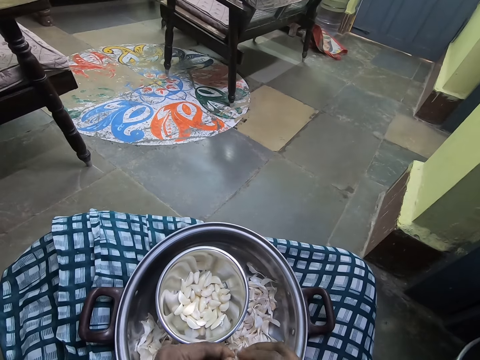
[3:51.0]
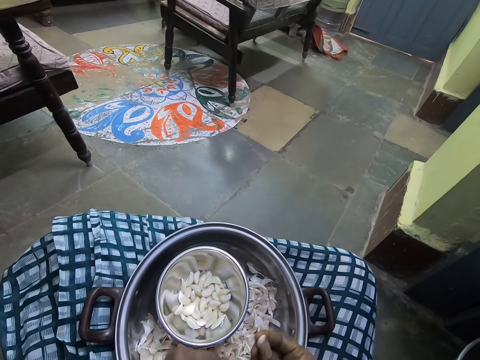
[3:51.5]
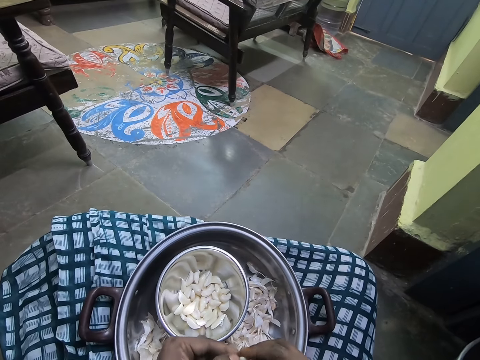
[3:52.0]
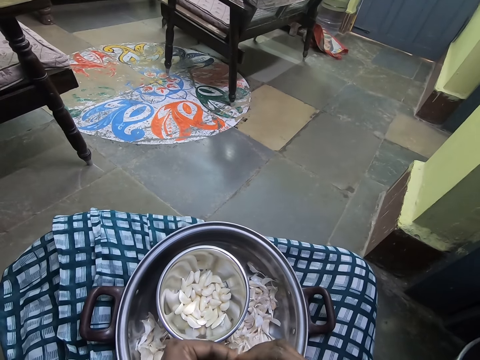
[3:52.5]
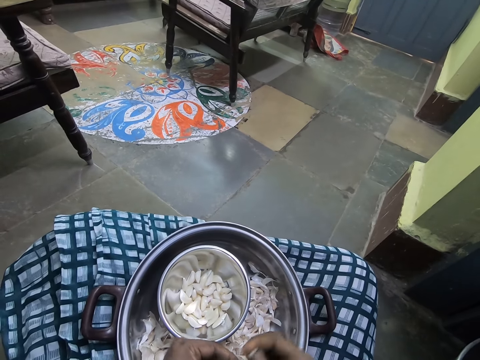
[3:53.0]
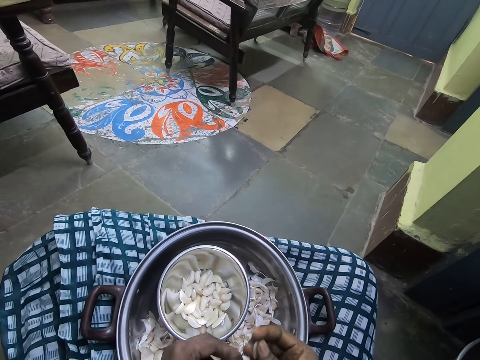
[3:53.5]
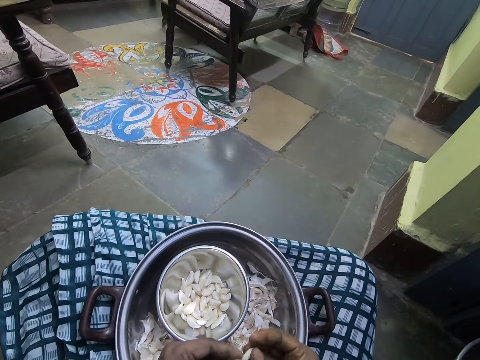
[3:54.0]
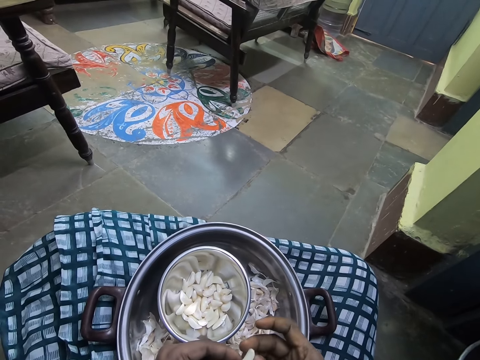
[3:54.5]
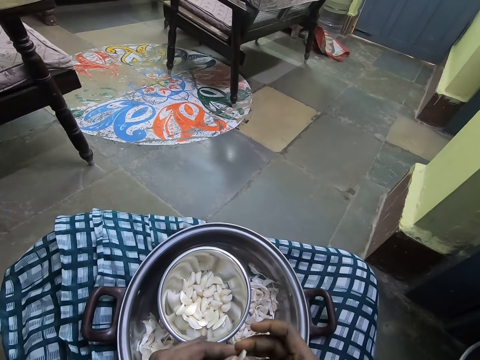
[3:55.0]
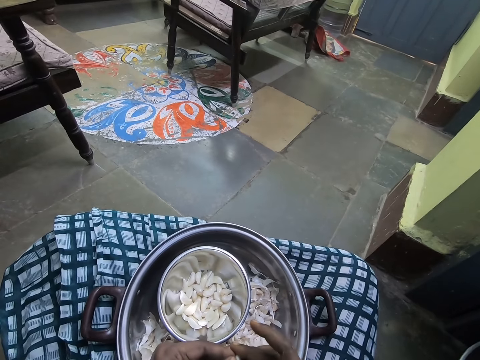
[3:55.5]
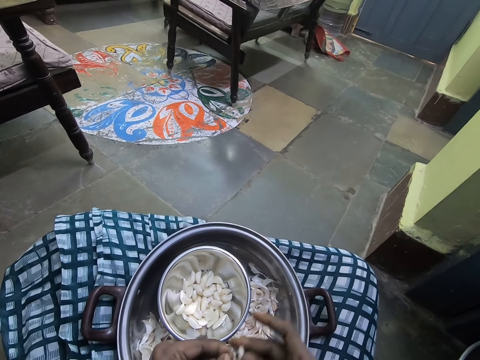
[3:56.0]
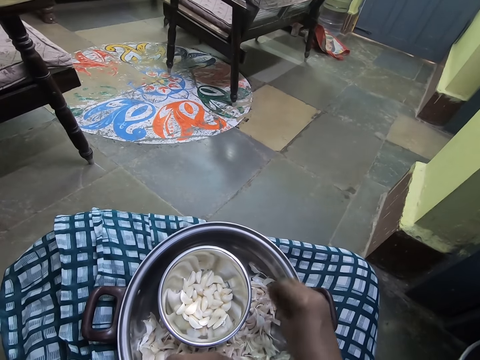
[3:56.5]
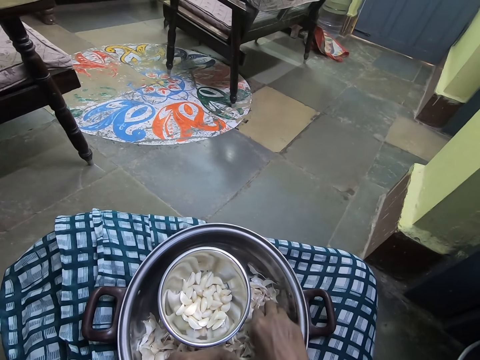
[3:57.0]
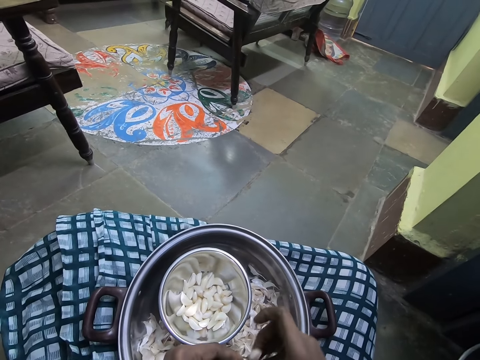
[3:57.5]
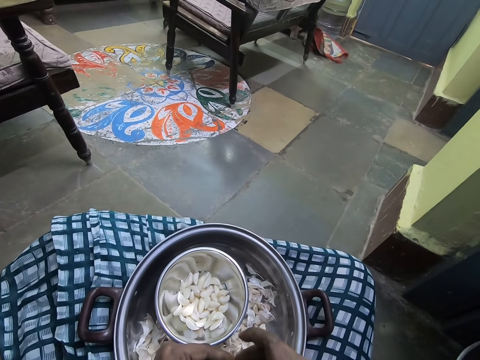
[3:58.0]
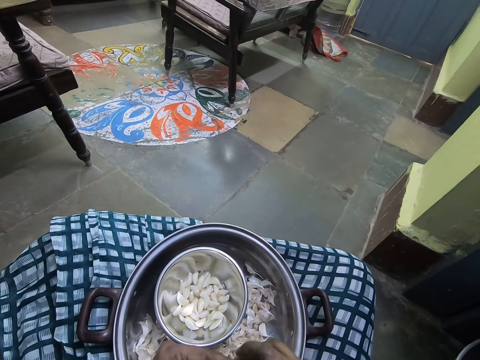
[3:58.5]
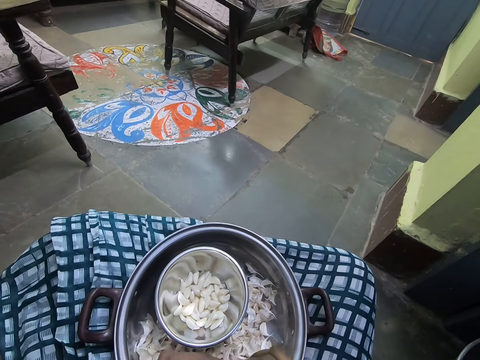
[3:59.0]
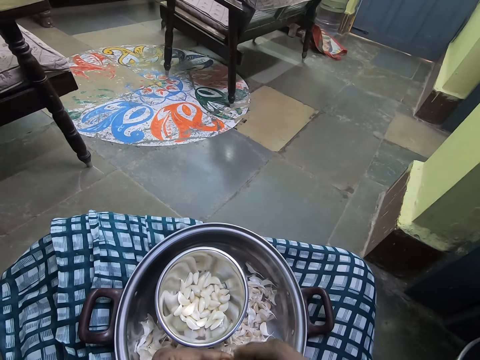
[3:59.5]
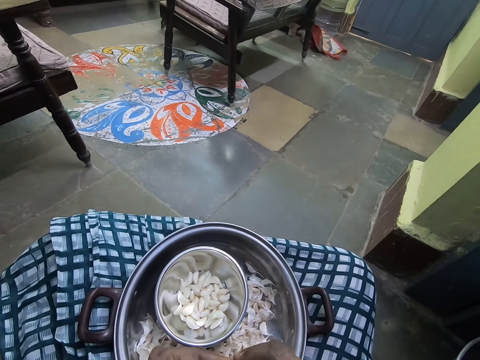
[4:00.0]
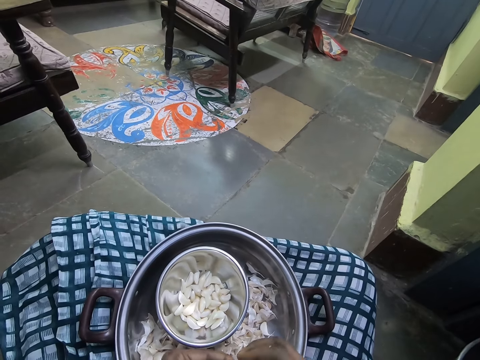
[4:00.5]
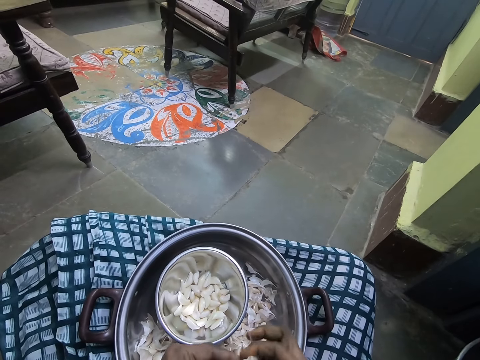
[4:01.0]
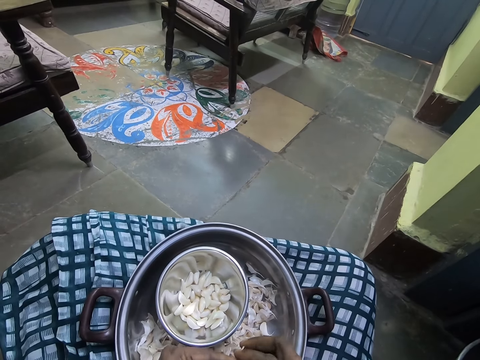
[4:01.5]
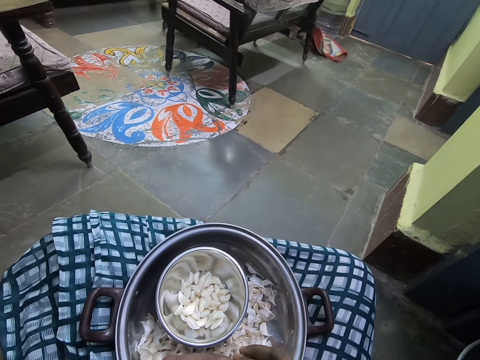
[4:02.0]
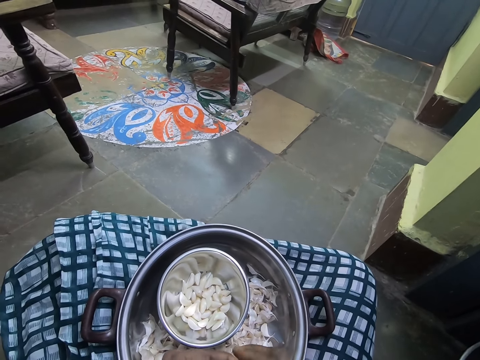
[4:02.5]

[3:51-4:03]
The camera wearer puts the garlic skin in a pot. They peel a garlic clove. They put the garlic clove in a bowl. They pick the garlic in the tray. They peel the garlic clove.

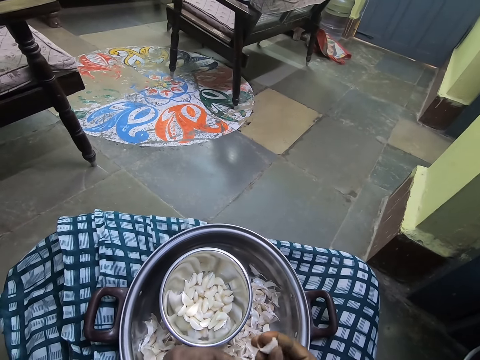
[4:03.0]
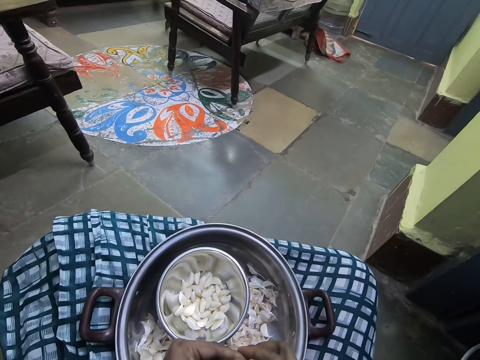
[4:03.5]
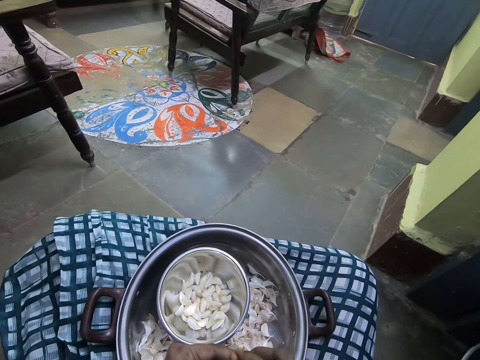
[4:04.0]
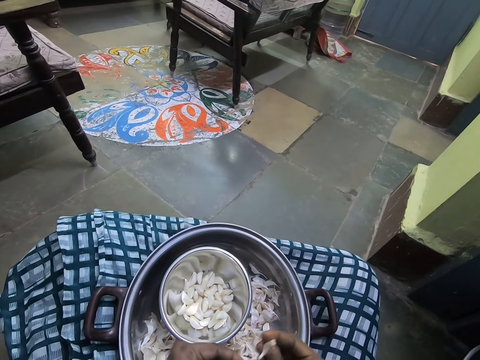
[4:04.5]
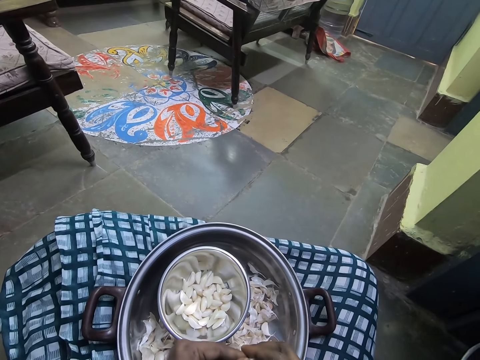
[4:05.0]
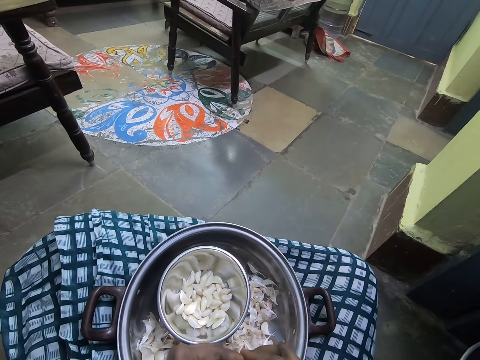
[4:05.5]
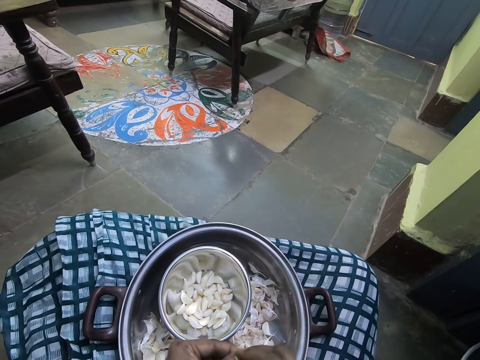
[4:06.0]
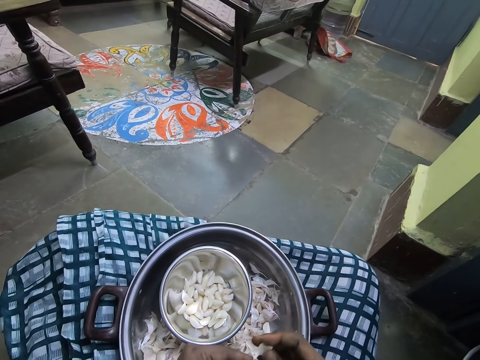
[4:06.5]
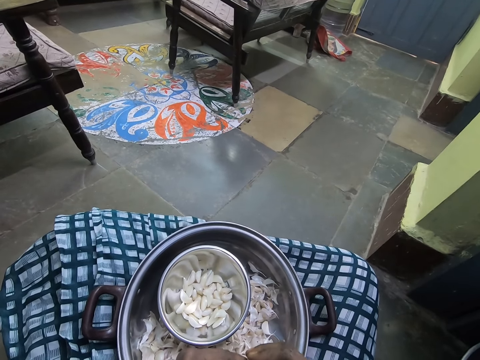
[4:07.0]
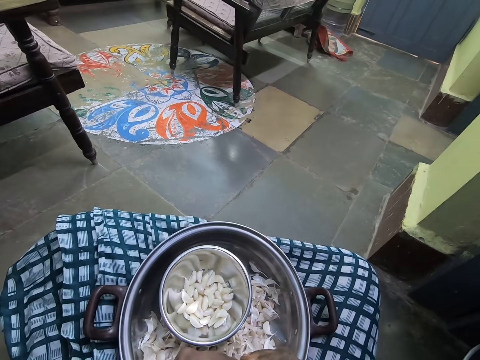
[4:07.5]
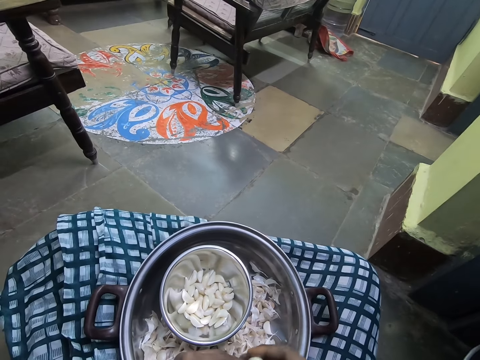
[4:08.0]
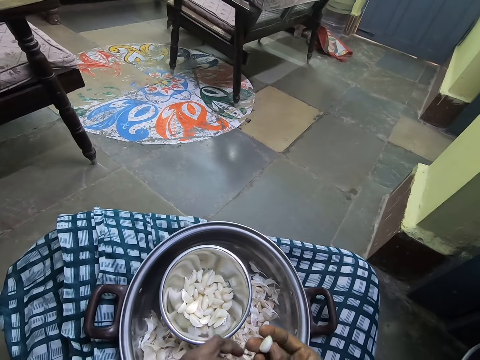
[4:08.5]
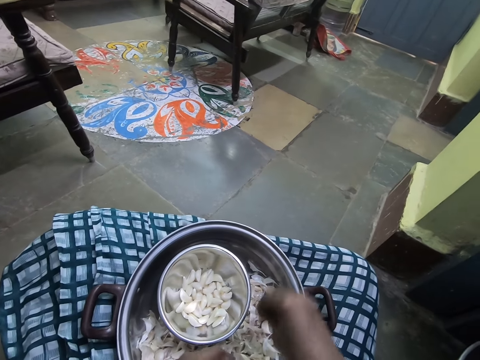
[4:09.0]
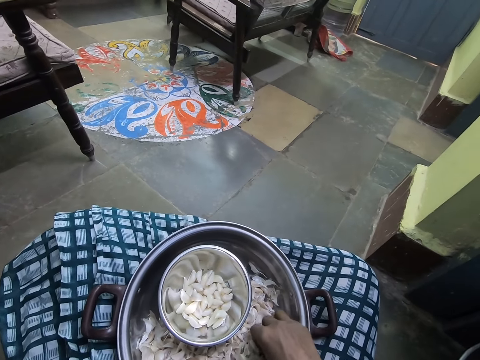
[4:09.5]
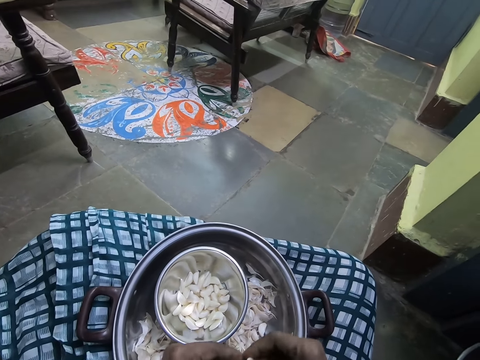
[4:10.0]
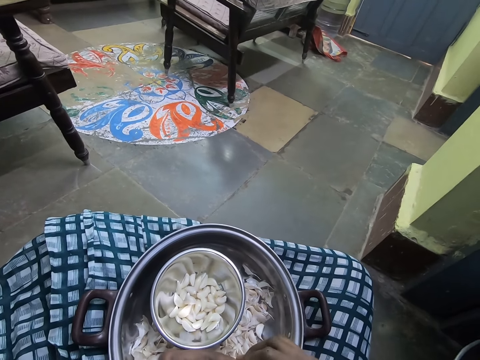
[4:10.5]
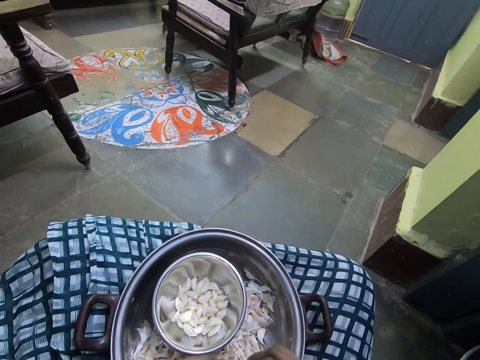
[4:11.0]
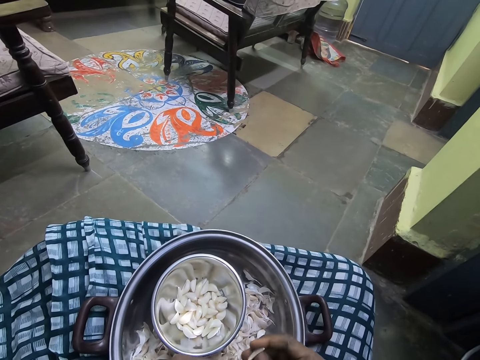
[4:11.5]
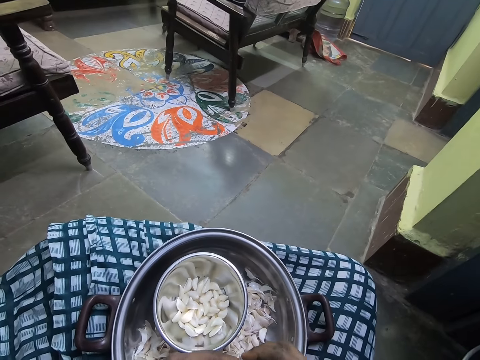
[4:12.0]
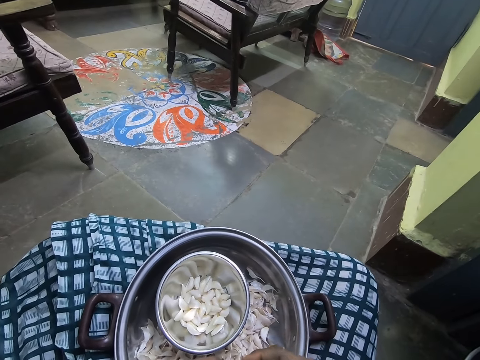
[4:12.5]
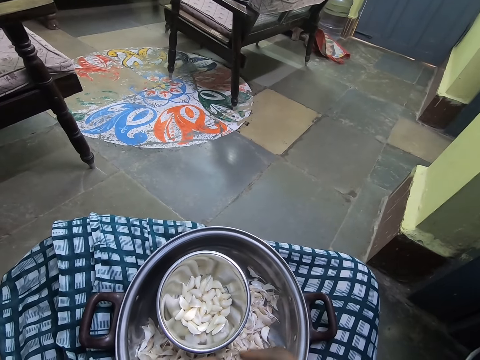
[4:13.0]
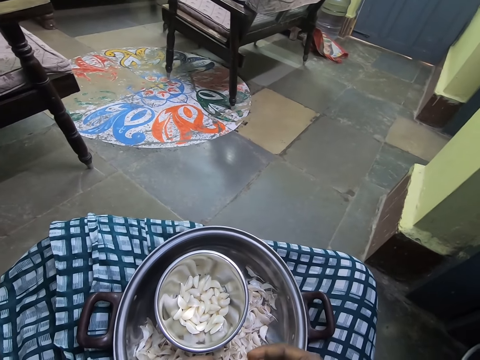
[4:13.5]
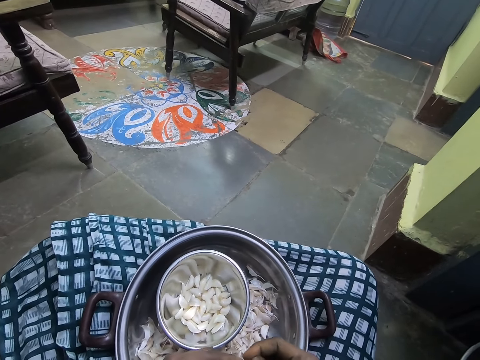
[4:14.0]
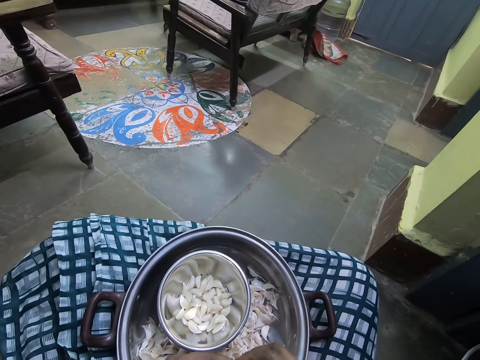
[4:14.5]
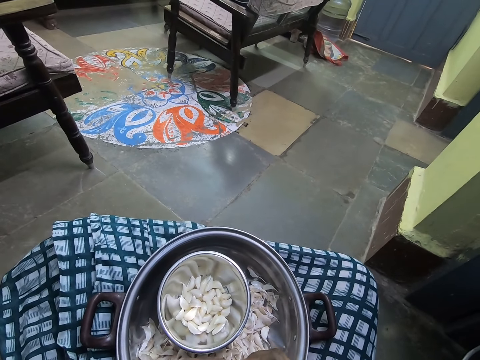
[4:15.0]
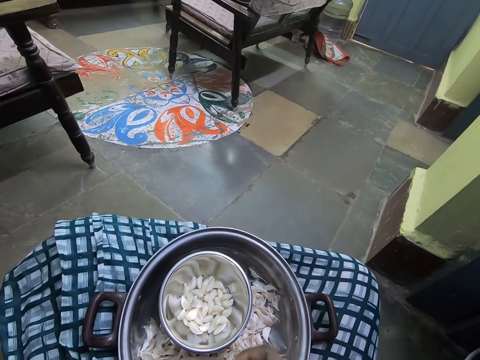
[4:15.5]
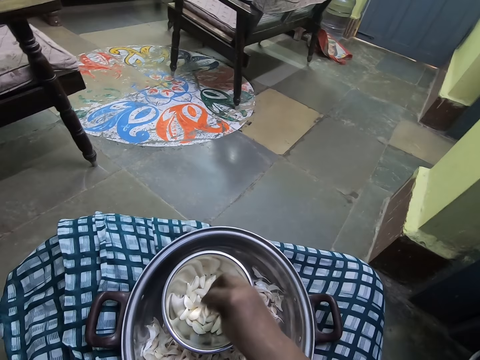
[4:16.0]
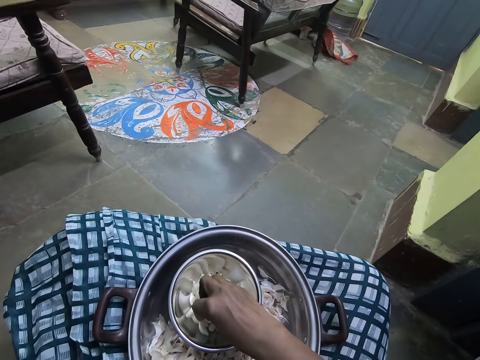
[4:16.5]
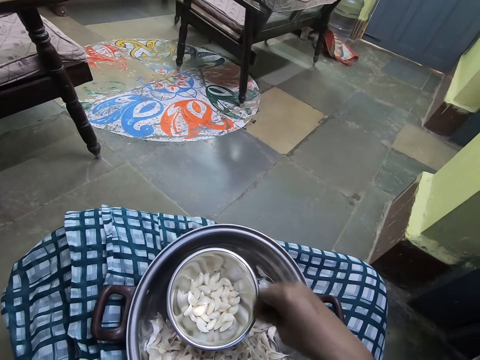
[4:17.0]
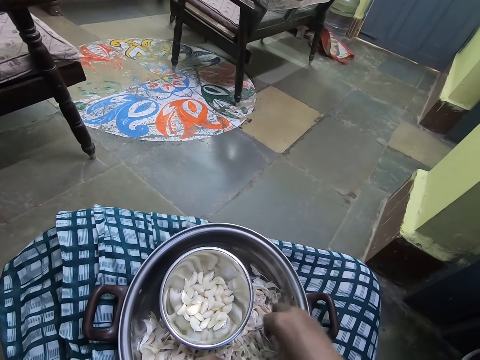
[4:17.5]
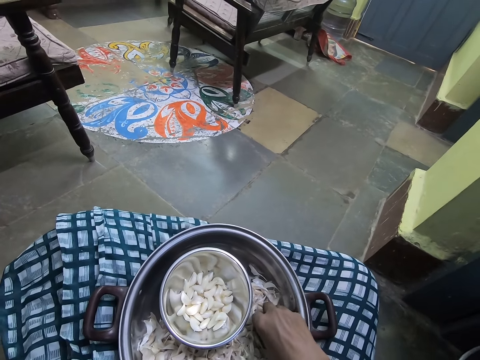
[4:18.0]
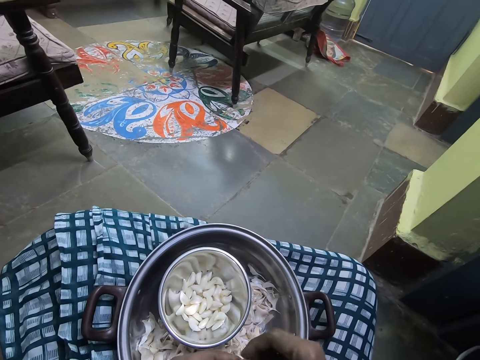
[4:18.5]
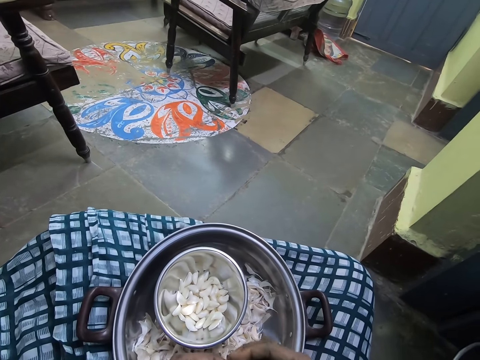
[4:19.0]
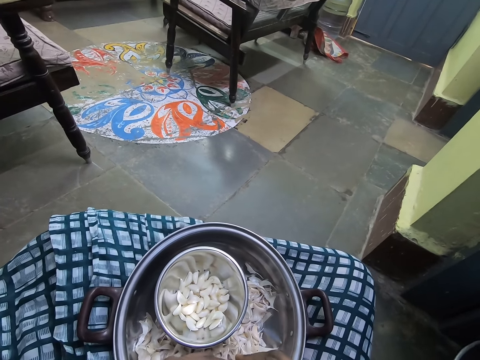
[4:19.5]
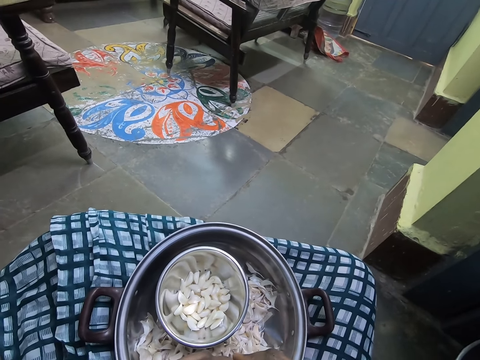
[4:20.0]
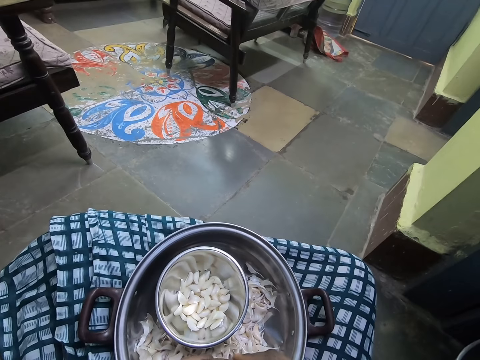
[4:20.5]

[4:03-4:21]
The camera wearer puts the garlic skin in a pot. They peel a garlic clove. They put the garlic skin in the pot. They peel the garlic clove. They put the garlic skin in the pot. They put the garlic clove in a bowl. They pick the garlic in the tray. They peel the garlic clove. They put the garlic clove in the bowl. They pick the garlic skin. They put the garlic skin in the pot. They pick the garlic in the tray. They peel the garlic clove.
